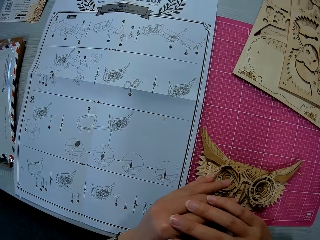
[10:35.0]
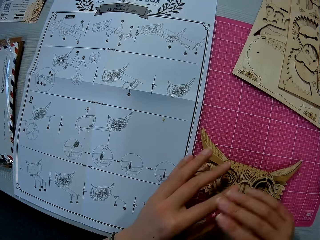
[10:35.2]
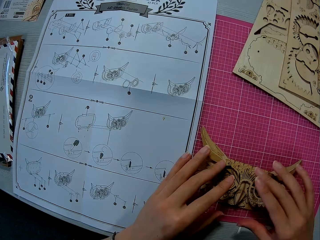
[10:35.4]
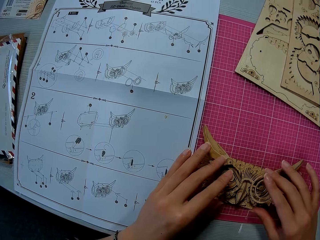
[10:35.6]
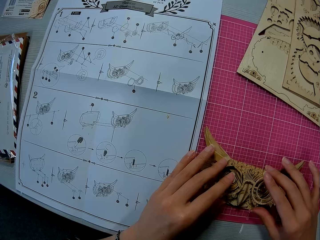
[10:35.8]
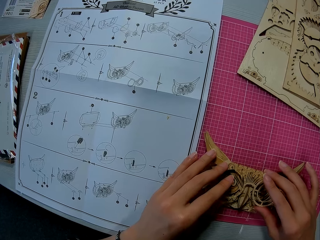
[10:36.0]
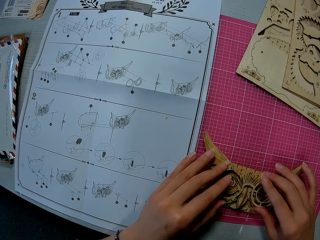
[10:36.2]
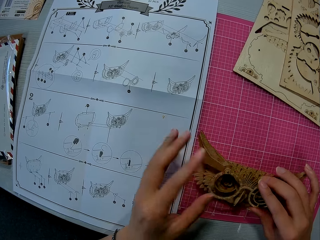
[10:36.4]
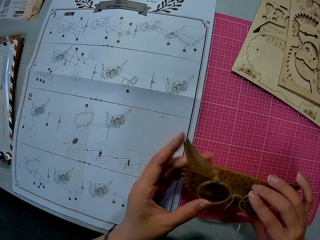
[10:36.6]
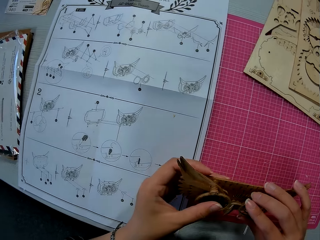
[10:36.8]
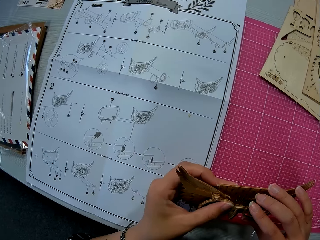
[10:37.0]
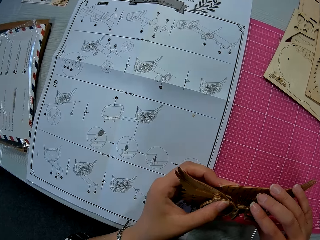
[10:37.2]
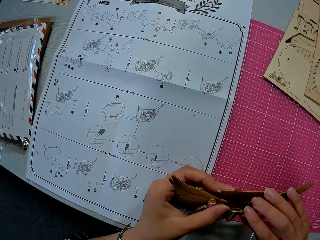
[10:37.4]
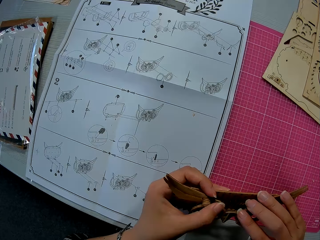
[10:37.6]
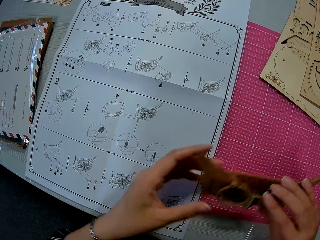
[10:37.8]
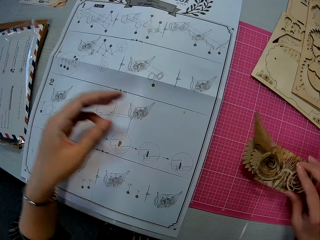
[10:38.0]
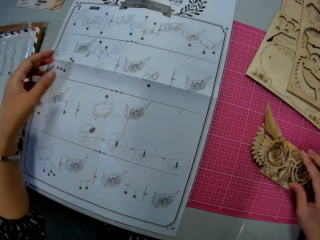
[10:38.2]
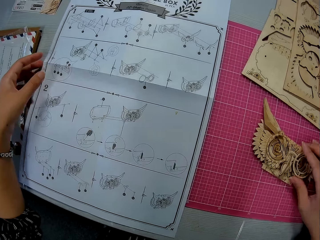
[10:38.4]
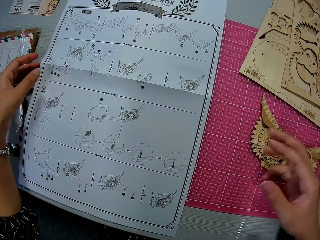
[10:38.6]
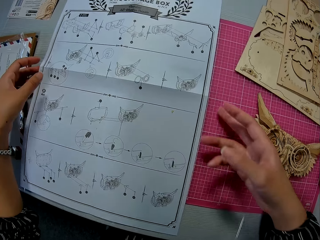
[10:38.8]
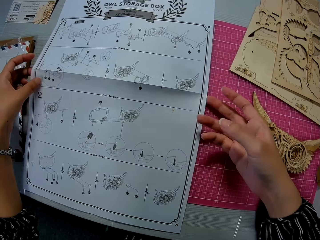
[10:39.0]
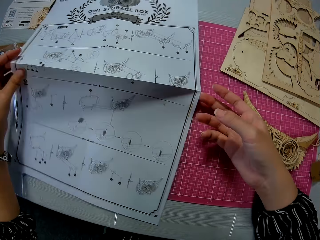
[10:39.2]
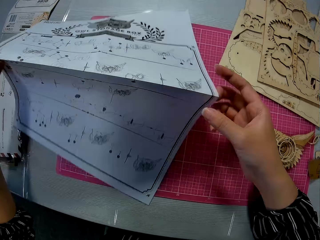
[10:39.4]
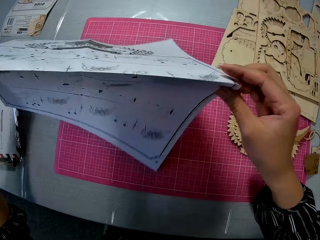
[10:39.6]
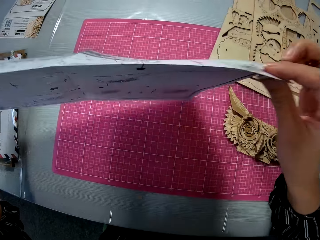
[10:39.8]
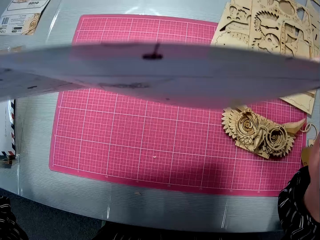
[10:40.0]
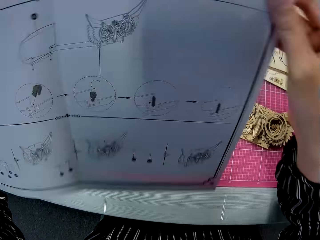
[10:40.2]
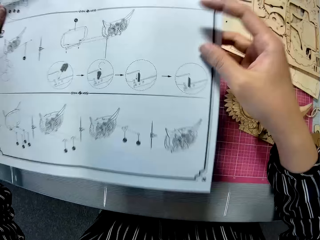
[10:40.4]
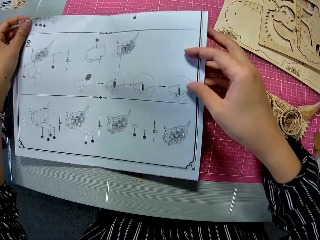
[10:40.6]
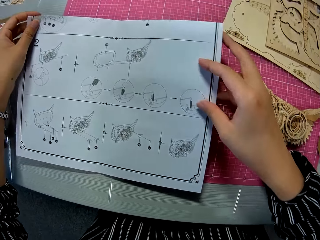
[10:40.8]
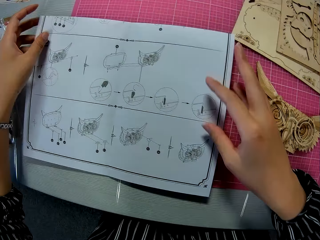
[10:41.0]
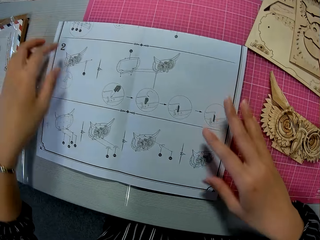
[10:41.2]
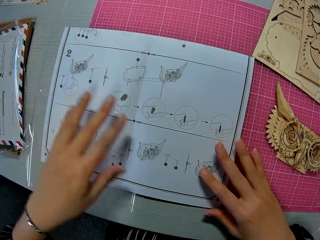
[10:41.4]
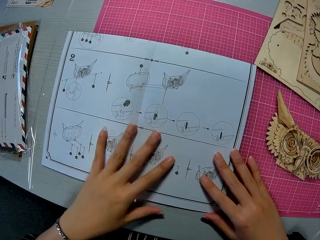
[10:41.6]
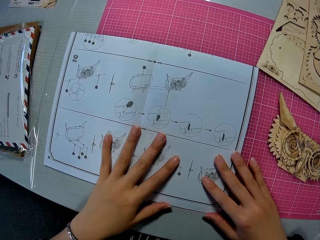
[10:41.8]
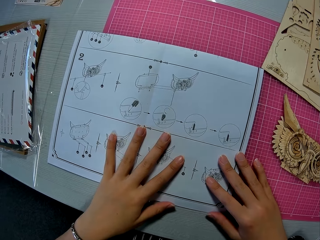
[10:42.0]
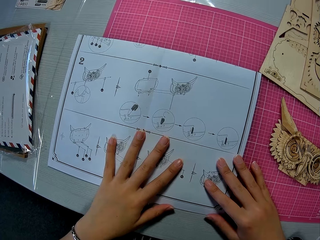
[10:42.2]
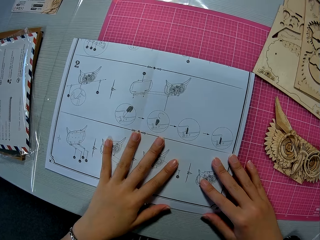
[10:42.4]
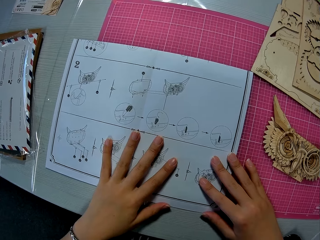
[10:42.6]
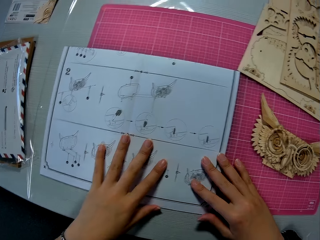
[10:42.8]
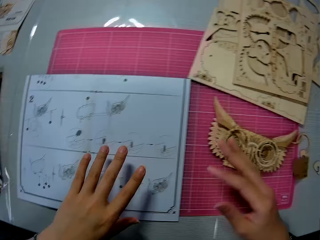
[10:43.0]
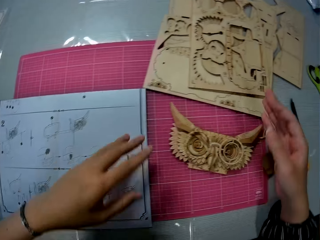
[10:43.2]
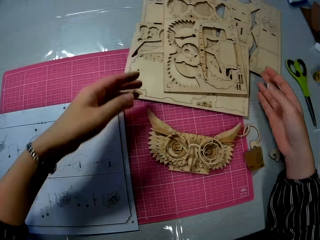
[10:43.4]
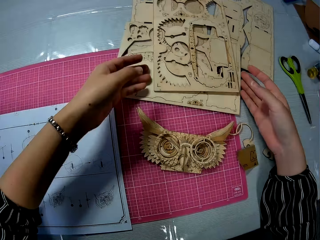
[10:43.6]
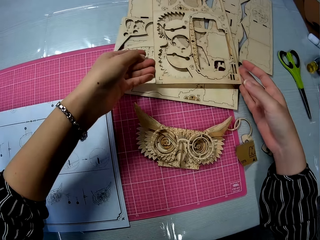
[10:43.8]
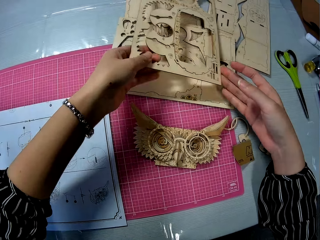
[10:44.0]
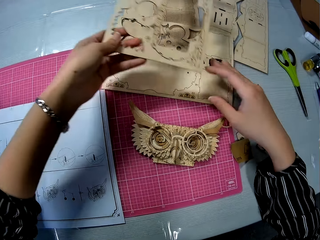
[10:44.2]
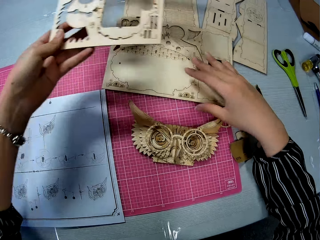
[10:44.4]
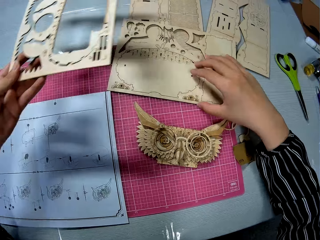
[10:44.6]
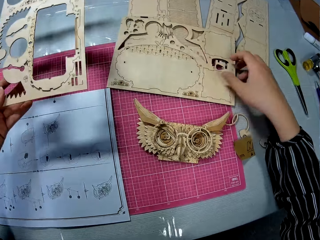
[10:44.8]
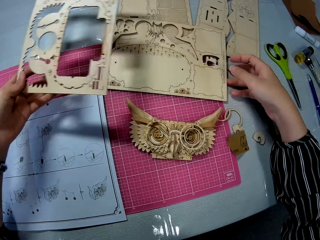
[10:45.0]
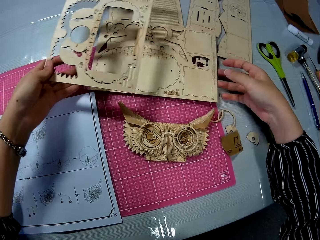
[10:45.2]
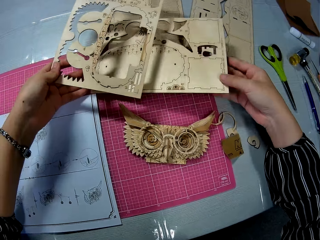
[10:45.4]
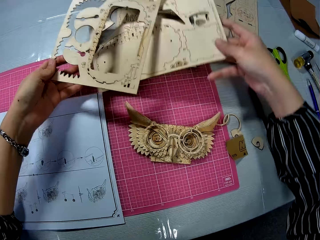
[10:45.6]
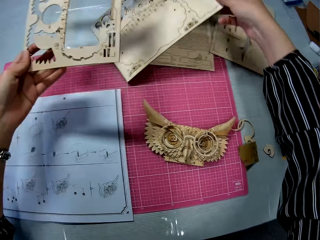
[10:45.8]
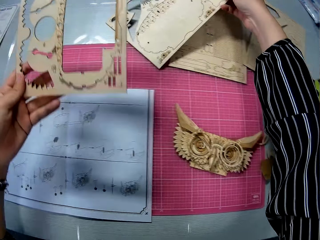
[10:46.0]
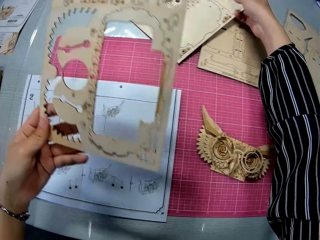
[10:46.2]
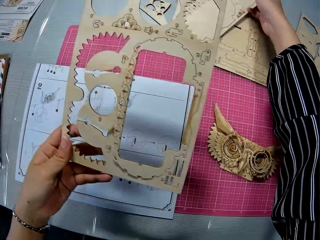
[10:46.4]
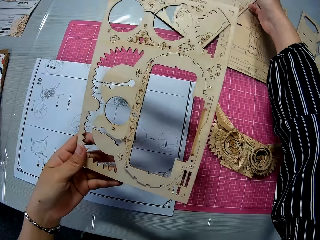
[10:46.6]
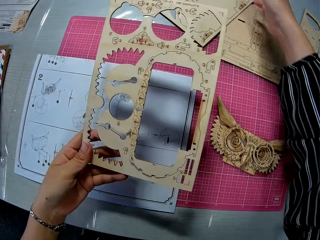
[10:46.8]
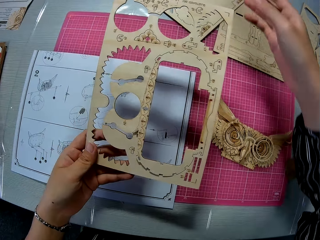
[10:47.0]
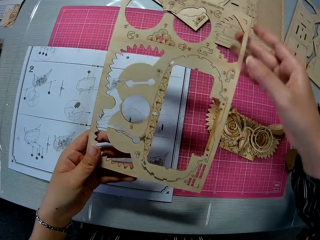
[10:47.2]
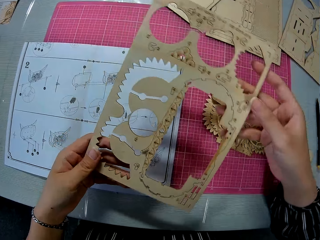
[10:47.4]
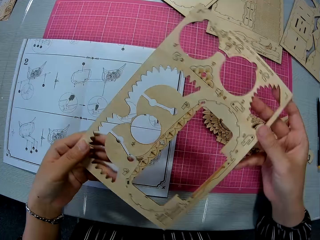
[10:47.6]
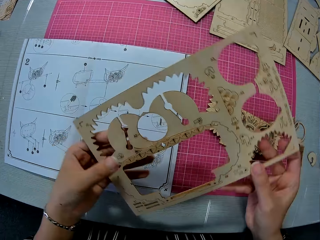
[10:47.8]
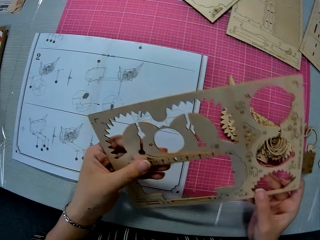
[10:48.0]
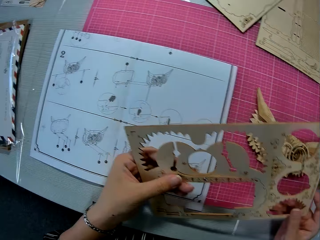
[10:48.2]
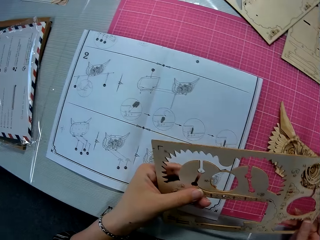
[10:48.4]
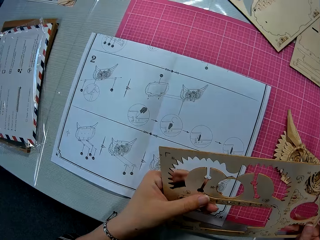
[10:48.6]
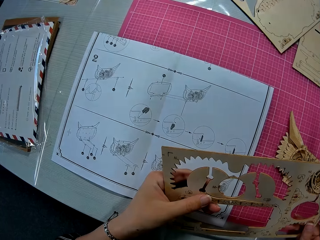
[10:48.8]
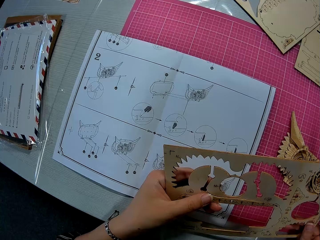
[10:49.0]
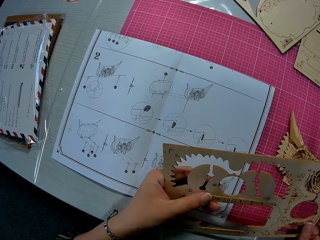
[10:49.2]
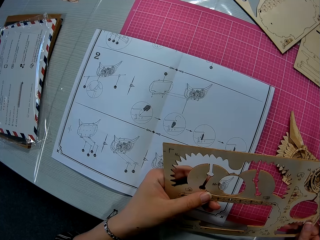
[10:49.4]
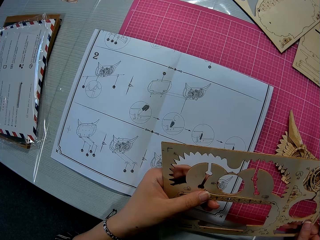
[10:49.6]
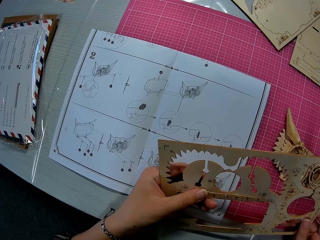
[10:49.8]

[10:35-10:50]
The camera wearer holds the owl box wood. They put the owl box wood on the table. They pick up the manual, fold the manual and turn the manual. They pick up a piece of pre-cut wood model kit or cardboard on another cardboard. They move the cardboard on the cutting mat.

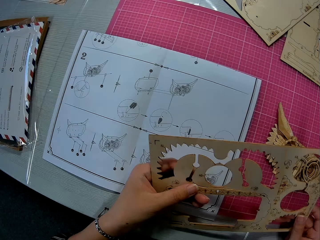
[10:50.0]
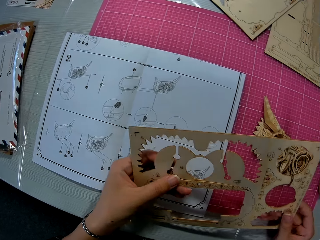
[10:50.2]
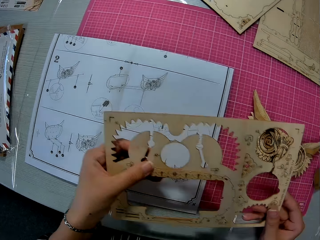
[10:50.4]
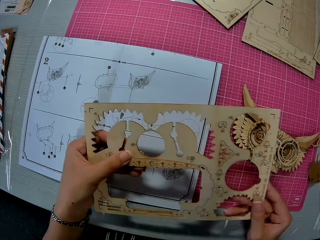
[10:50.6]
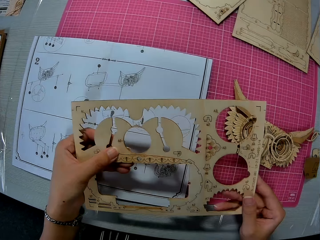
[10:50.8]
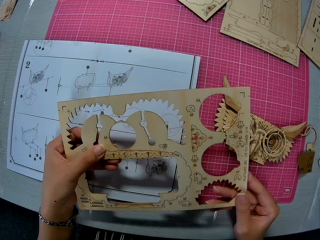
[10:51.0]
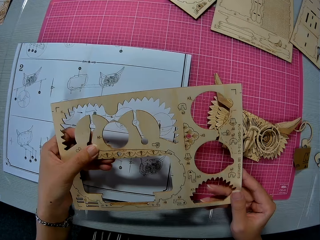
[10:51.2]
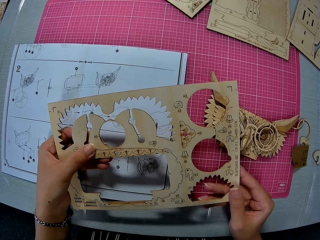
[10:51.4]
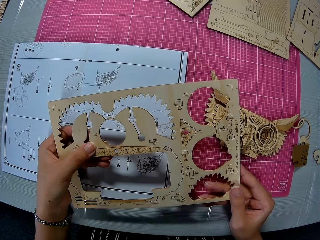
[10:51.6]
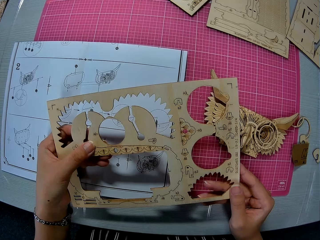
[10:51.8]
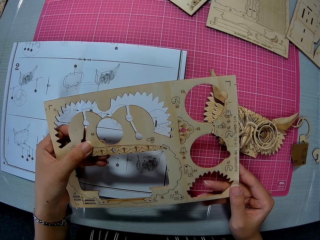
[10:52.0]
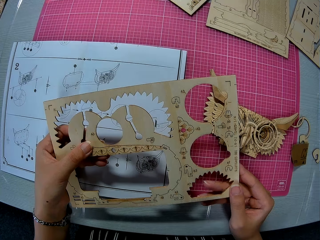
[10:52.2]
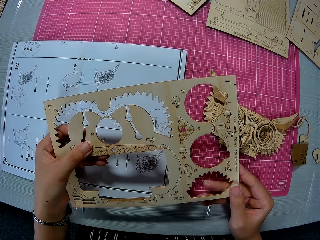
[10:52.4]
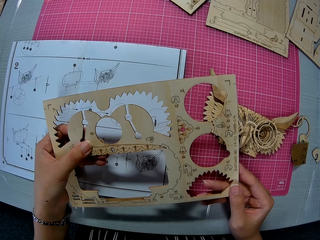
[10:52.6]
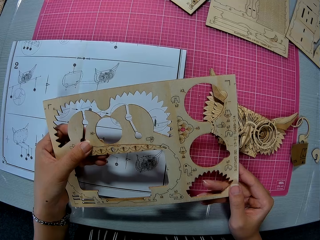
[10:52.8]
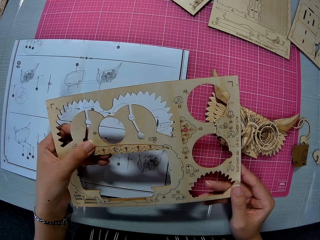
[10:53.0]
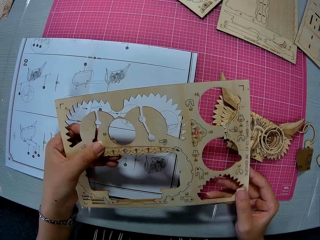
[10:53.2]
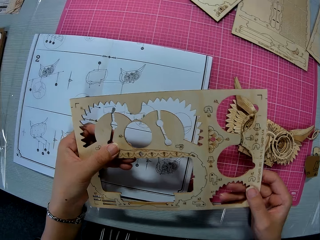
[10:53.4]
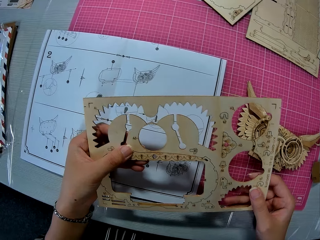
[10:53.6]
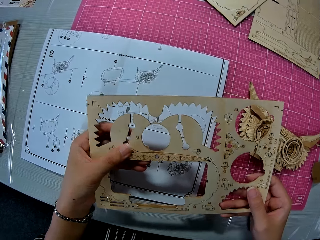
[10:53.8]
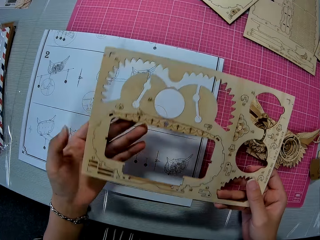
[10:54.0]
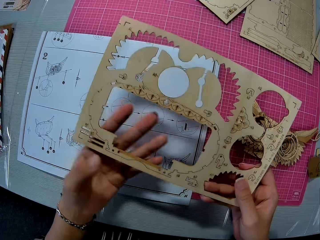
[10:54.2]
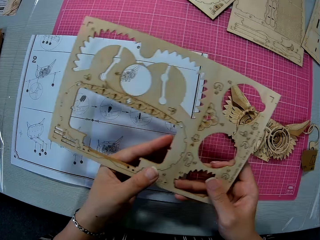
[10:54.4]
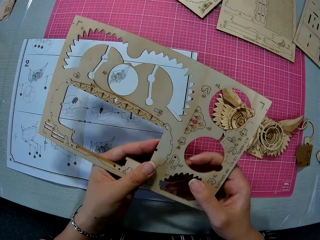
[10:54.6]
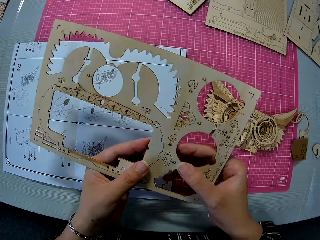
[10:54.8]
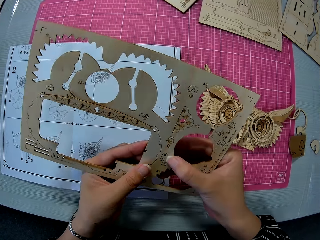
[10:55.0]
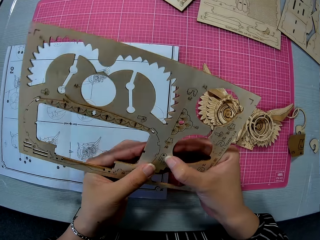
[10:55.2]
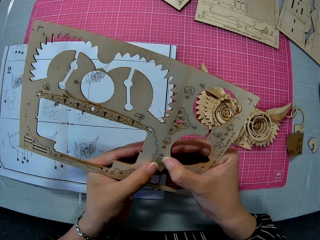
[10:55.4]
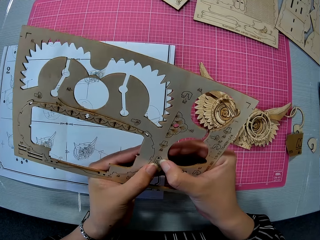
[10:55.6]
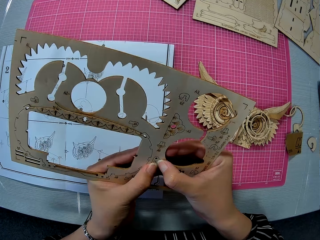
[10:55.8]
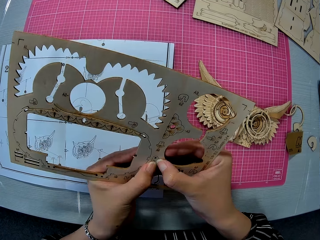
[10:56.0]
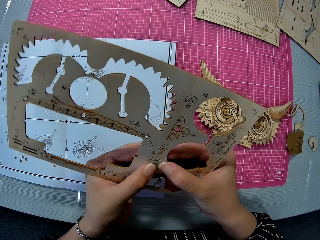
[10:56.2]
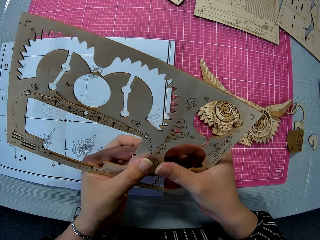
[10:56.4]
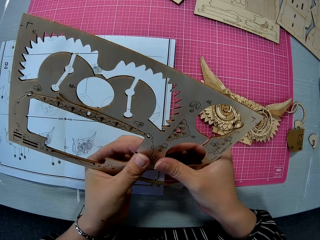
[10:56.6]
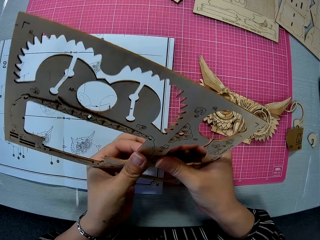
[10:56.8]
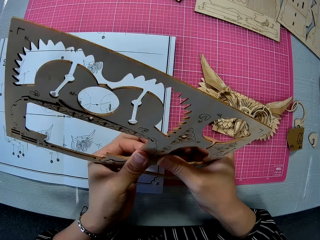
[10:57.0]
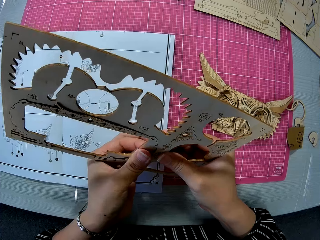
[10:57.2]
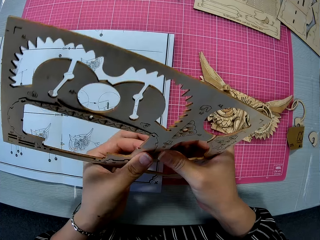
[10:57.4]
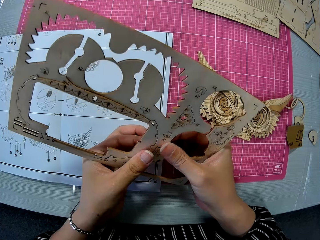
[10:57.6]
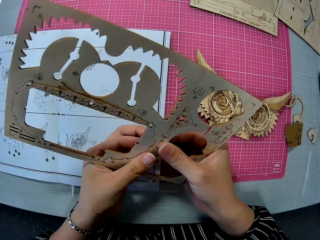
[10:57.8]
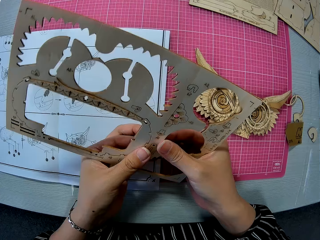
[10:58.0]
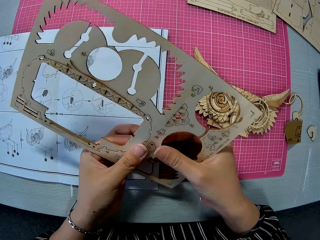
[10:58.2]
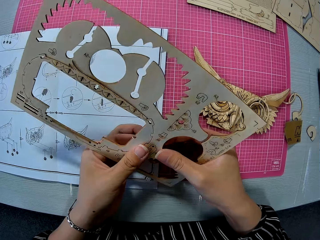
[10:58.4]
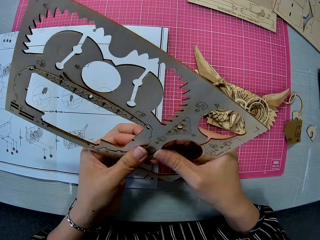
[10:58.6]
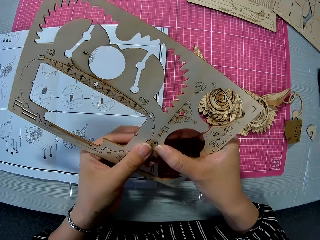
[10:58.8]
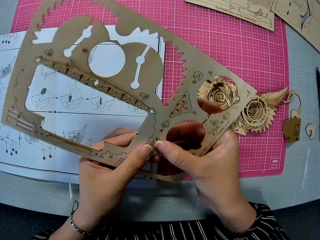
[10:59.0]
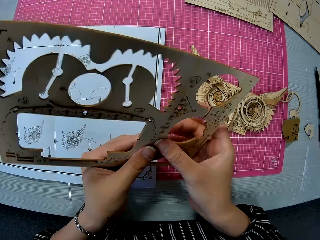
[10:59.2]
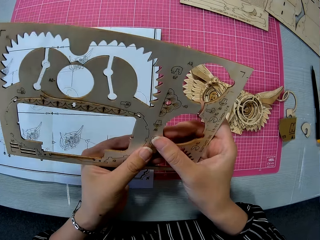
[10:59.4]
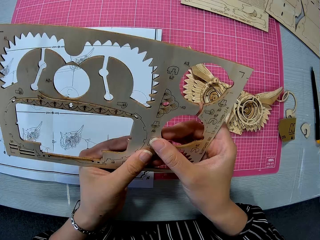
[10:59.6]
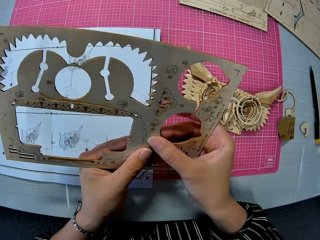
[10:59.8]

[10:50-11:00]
The camera wearer removes a piece of wood from the cardboard.
